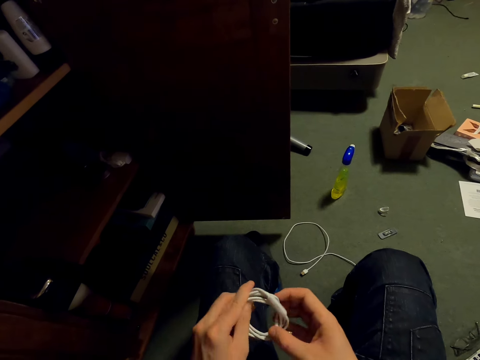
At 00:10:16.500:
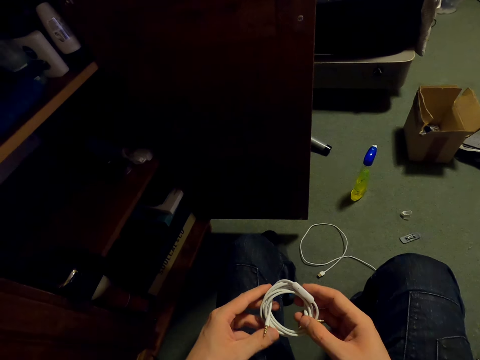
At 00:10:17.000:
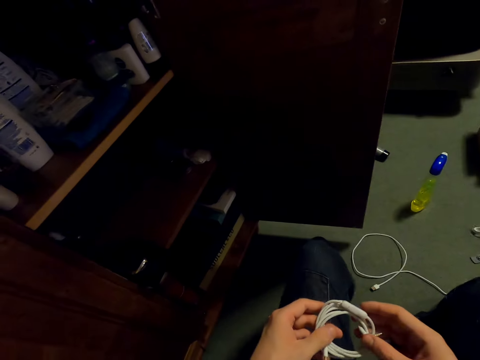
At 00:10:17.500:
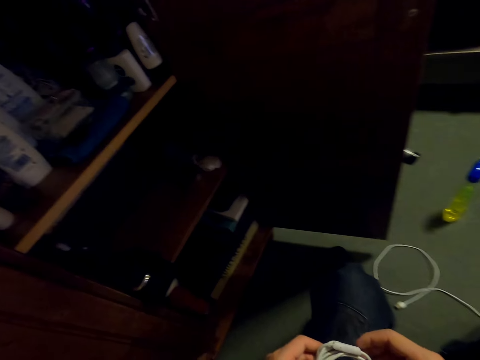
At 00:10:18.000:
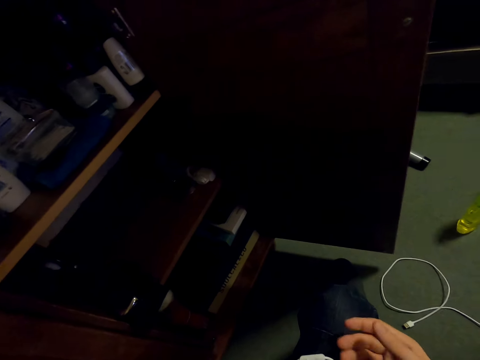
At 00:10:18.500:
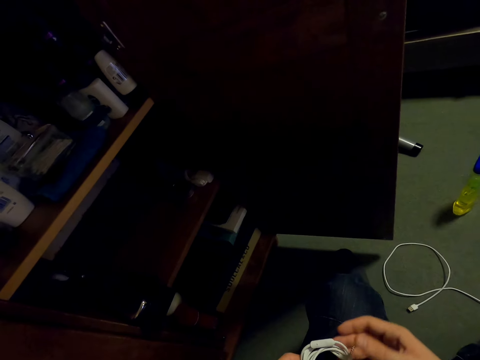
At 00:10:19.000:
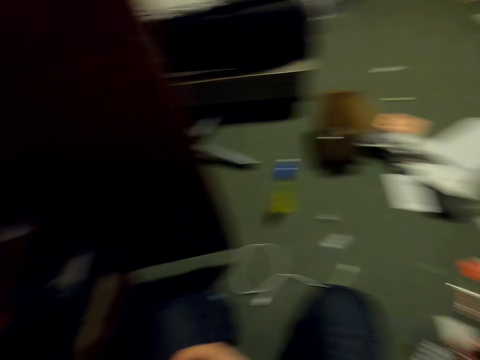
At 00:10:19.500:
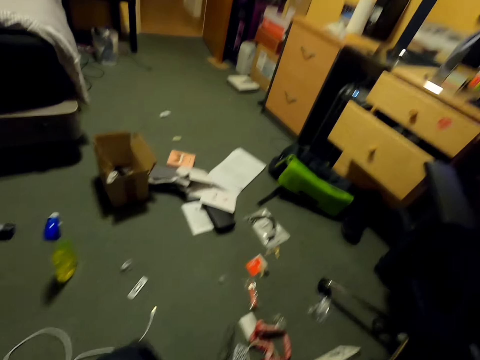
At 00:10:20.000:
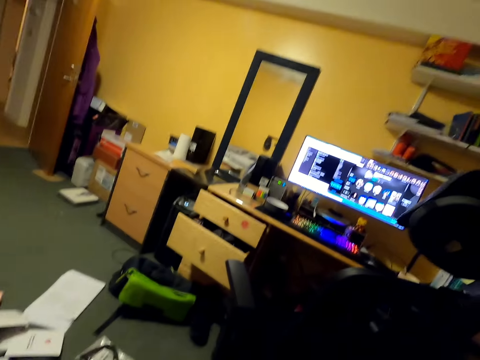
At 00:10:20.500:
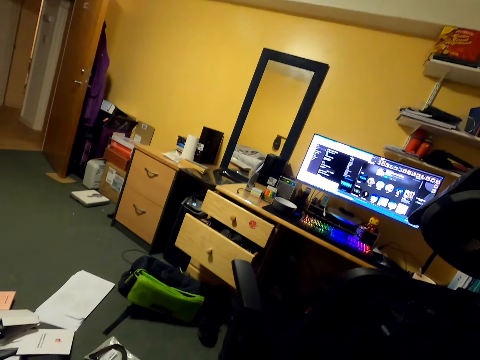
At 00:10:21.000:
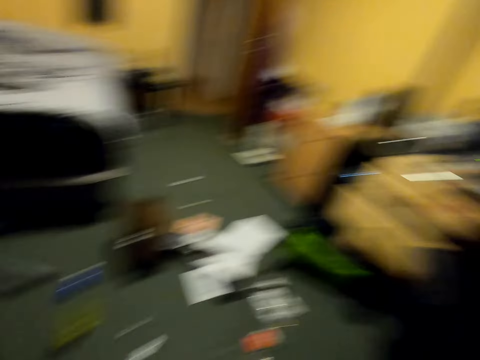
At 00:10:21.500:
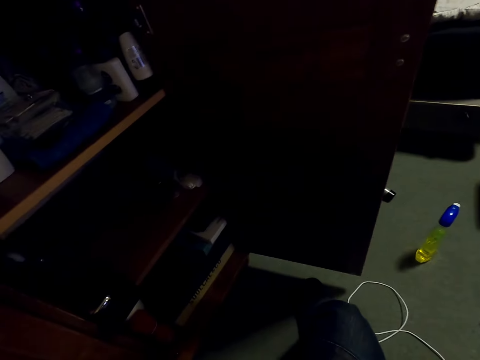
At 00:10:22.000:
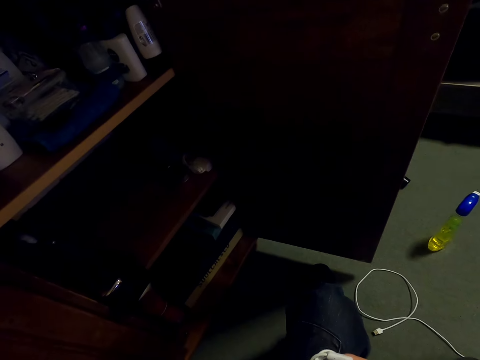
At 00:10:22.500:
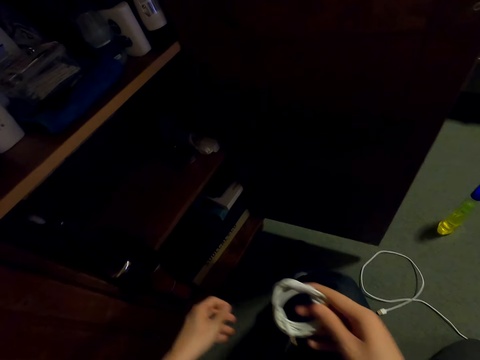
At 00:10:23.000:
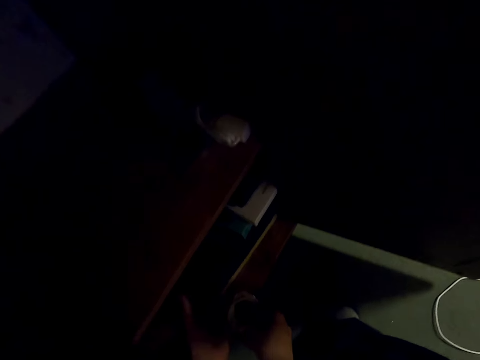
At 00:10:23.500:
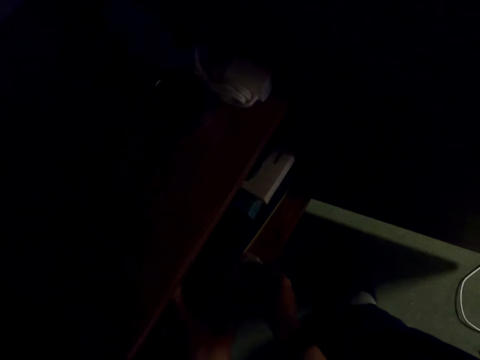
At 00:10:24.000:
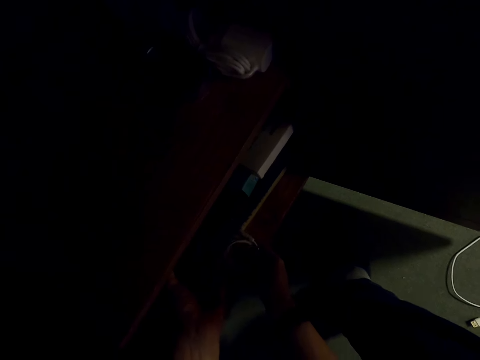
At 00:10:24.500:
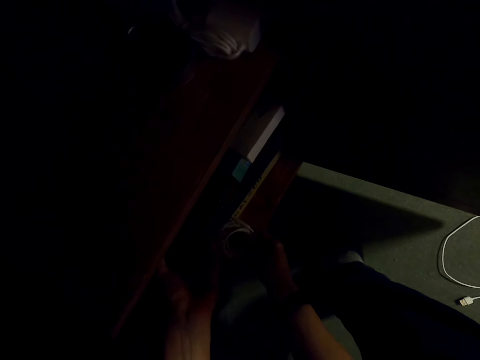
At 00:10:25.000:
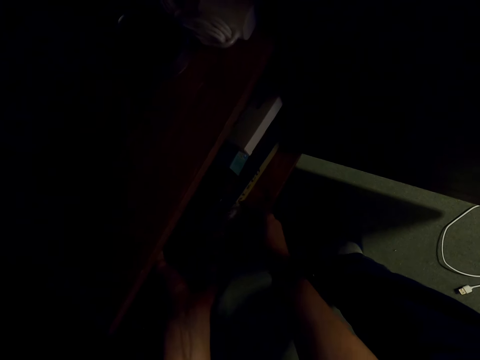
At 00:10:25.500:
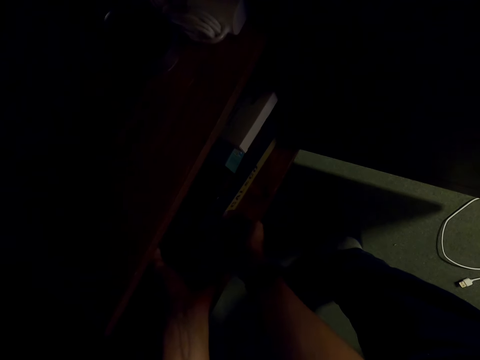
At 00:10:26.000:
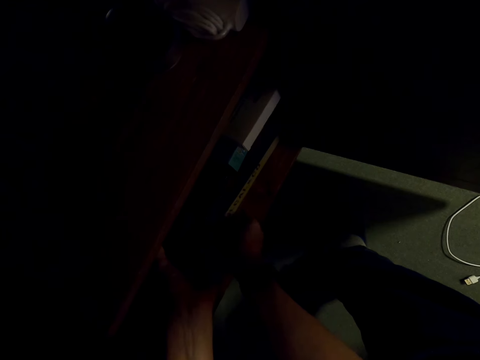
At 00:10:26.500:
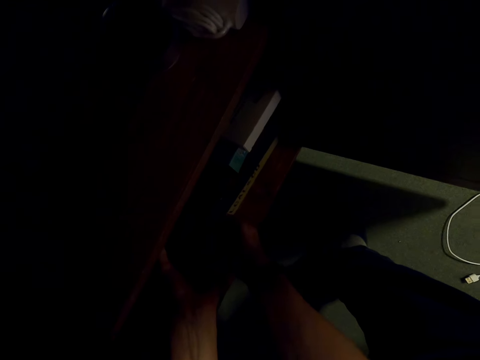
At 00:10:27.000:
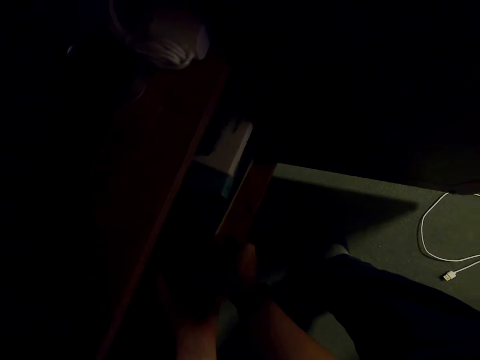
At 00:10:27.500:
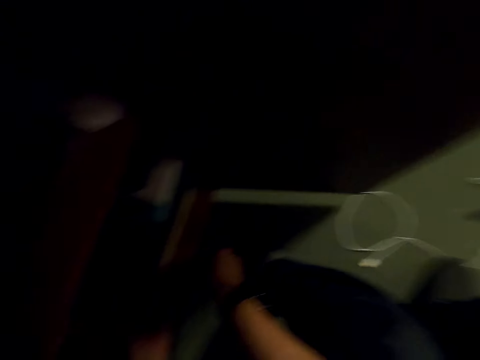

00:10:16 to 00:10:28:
The camera wearer turns around the room. They place the cable in the cupboard.

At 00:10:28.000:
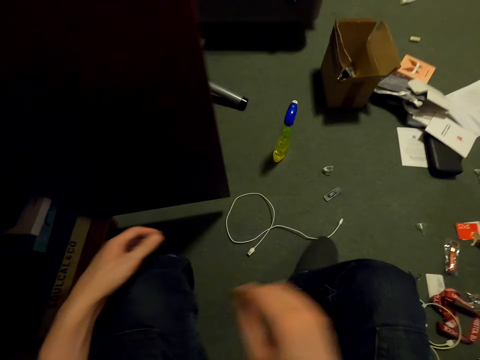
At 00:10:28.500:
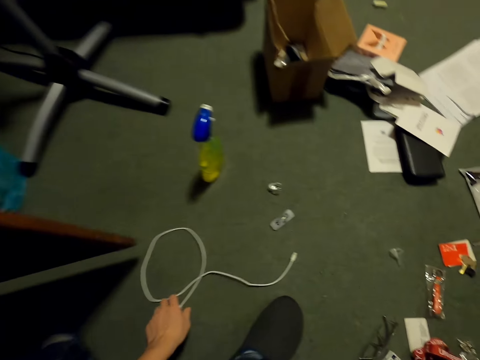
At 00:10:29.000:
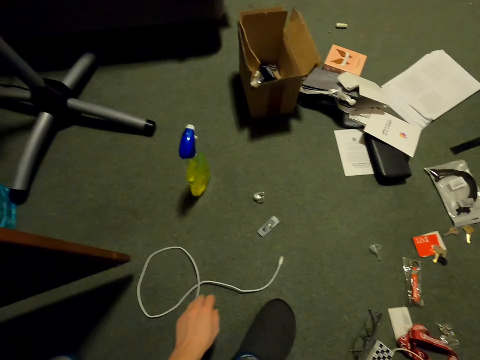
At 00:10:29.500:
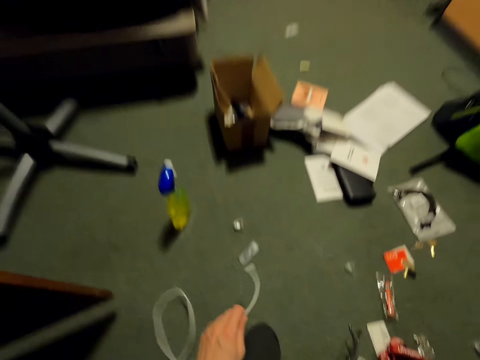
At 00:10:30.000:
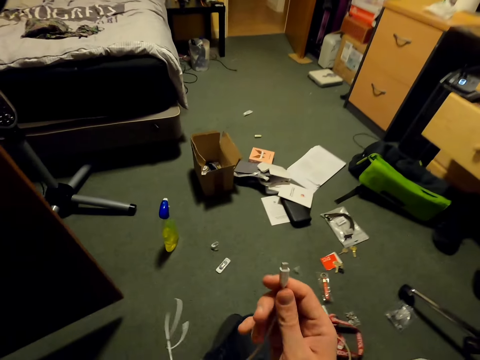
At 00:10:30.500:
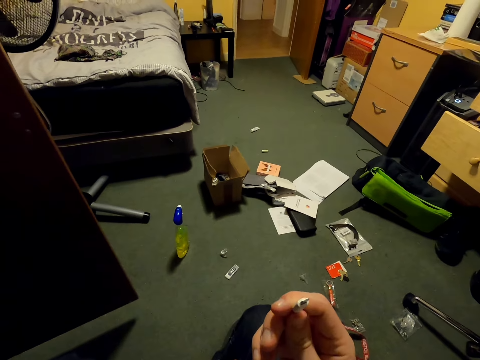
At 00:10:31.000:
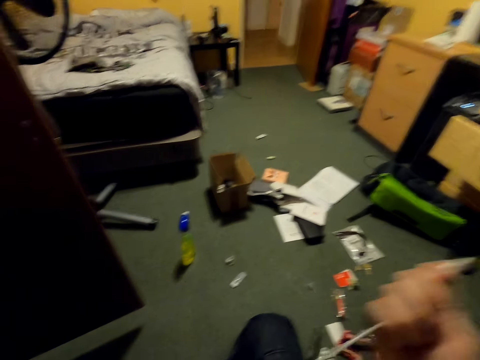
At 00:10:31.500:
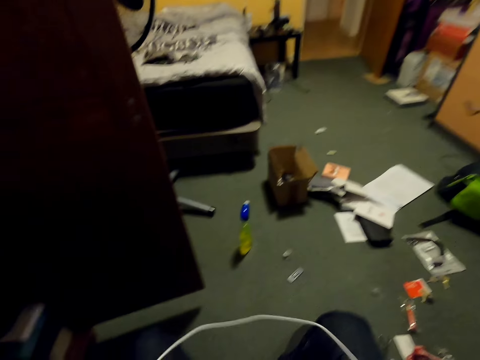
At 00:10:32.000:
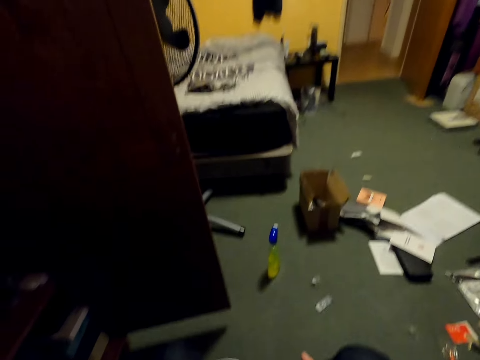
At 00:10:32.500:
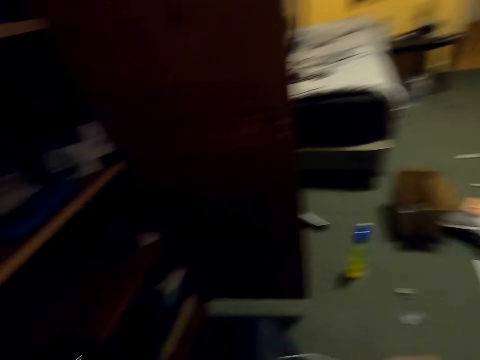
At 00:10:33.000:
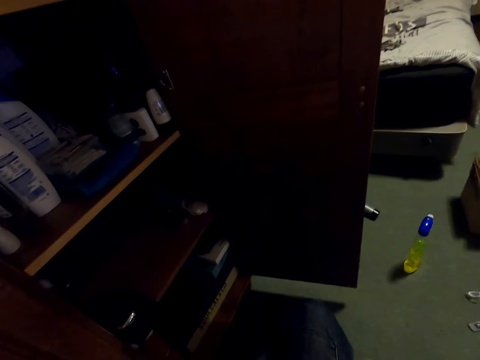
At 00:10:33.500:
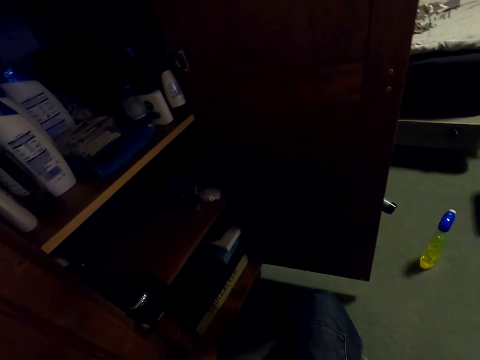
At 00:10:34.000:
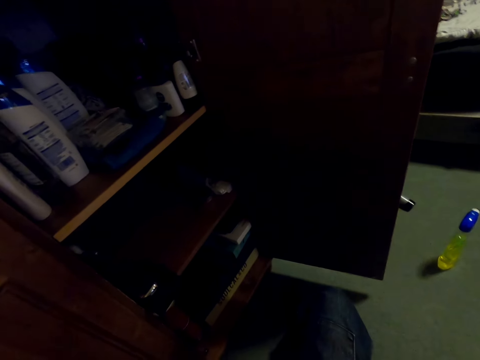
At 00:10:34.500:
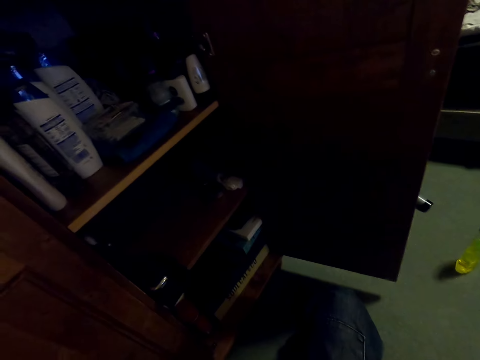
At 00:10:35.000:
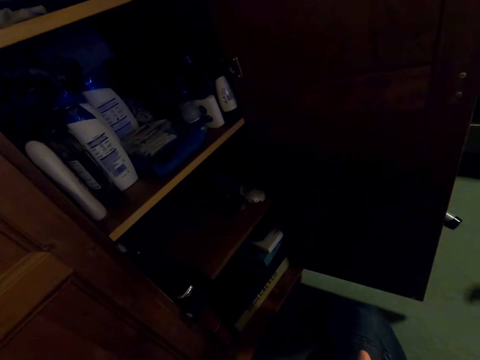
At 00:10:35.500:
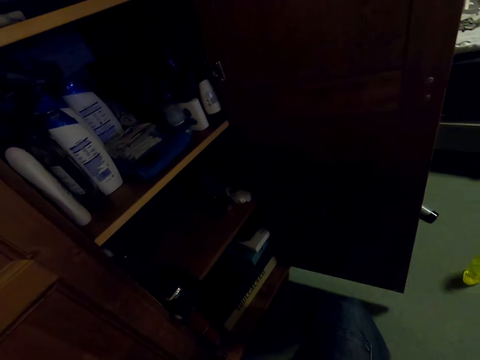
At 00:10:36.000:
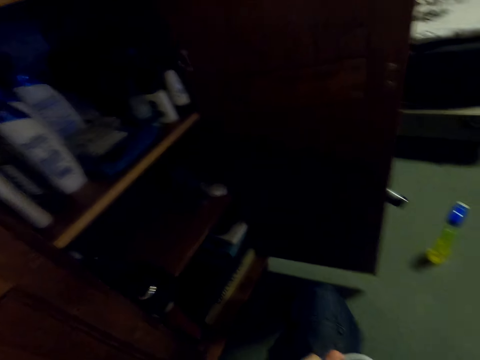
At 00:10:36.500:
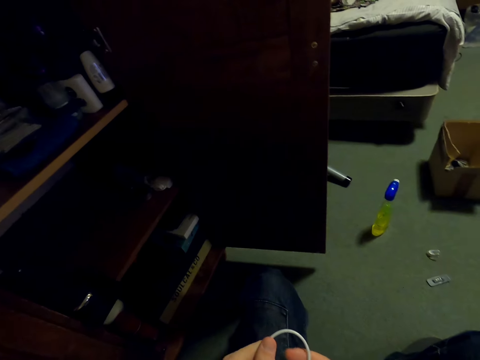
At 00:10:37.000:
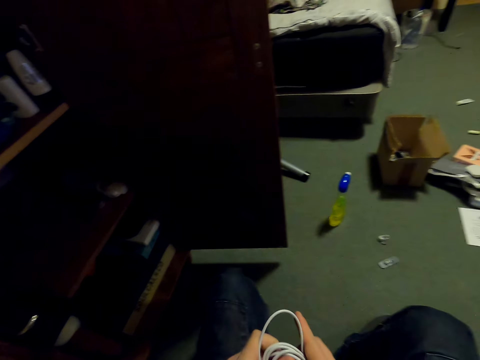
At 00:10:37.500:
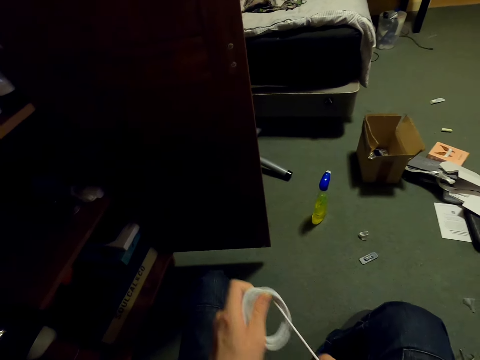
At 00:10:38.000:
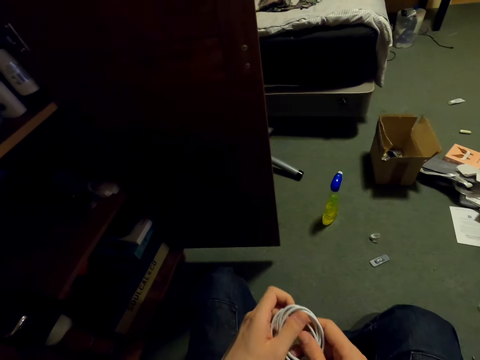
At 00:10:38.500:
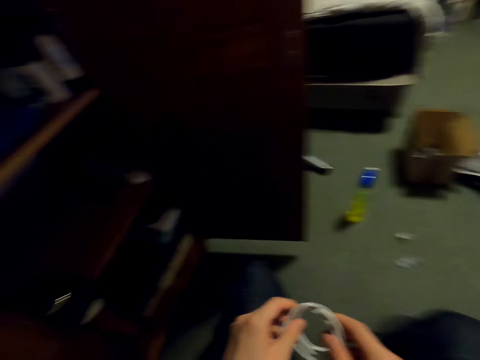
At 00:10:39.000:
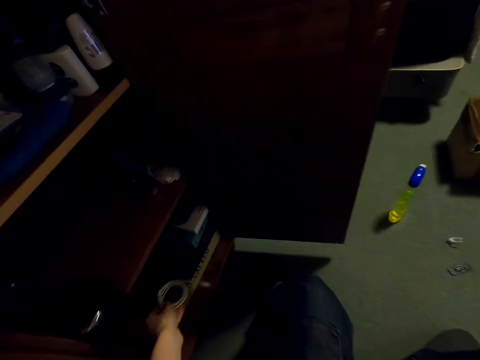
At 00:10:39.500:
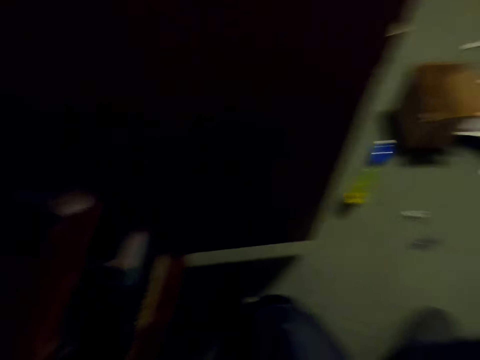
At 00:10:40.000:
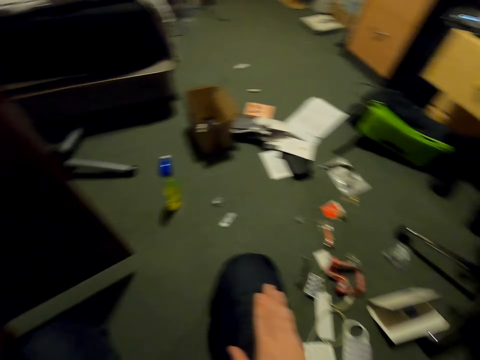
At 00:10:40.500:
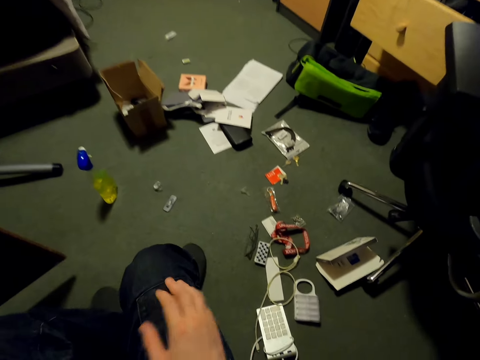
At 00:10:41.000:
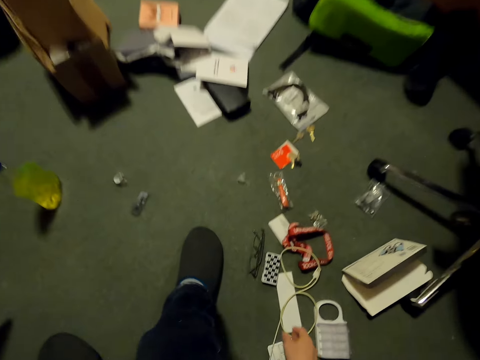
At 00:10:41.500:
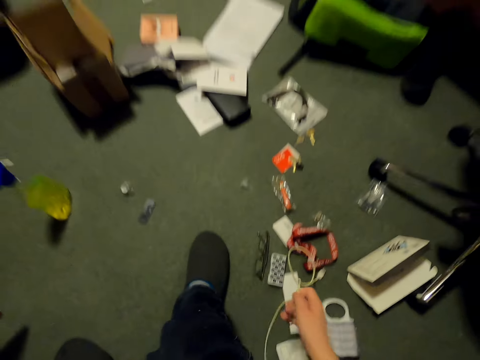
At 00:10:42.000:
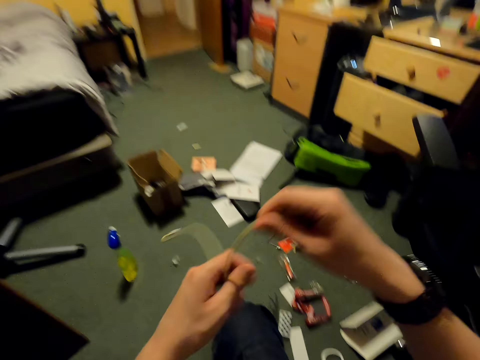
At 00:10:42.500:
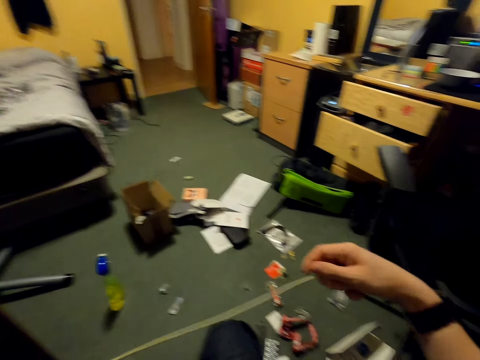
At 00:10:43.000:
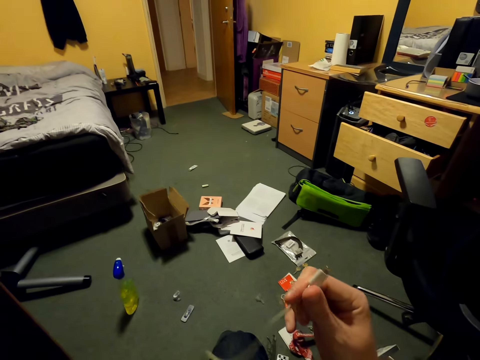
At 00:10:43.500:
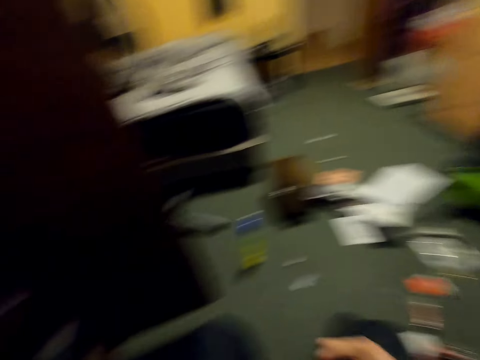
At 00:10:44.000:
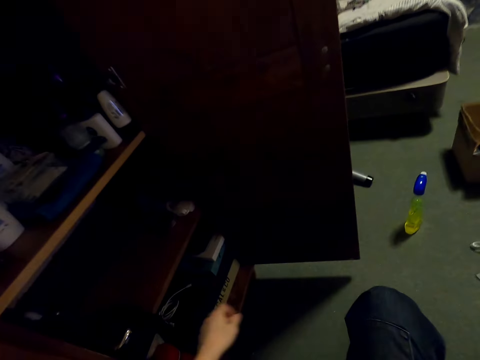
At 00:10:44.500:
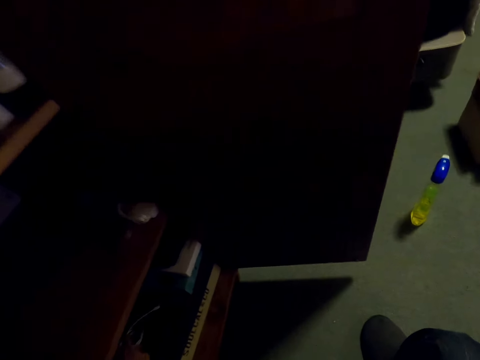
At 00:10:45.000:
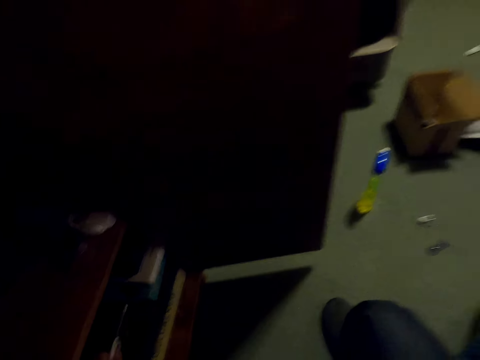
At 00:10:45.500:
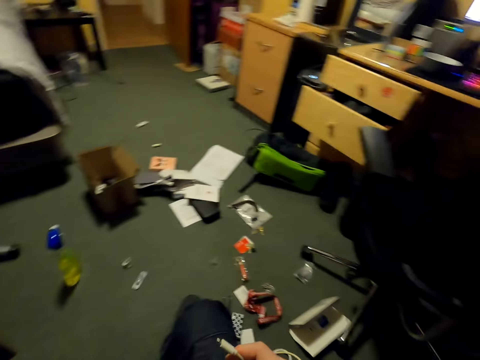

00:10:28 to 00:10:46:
The camera wearer picks the cable from the floor. They fold the cable with both hands. They place the cable in the cupboard. They pick the cable from the floor. They pick the cable from the floor again.
